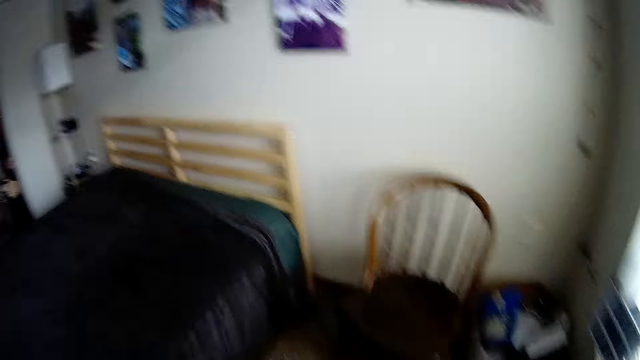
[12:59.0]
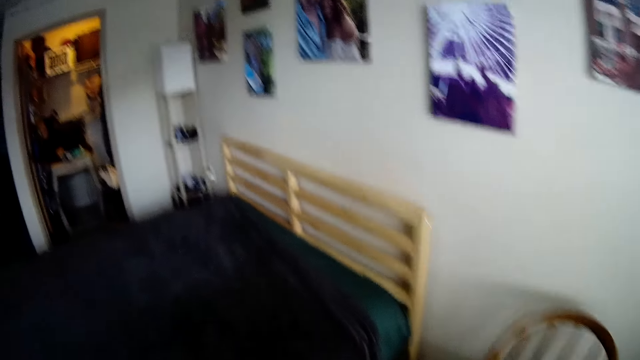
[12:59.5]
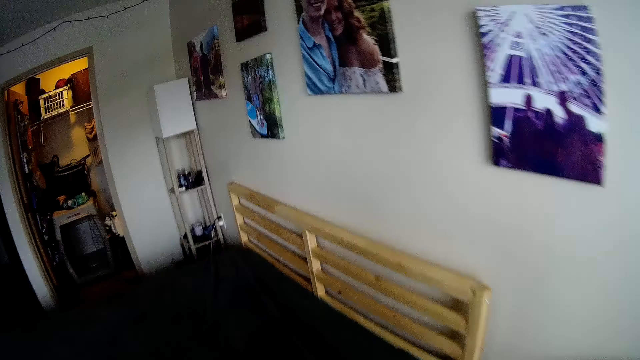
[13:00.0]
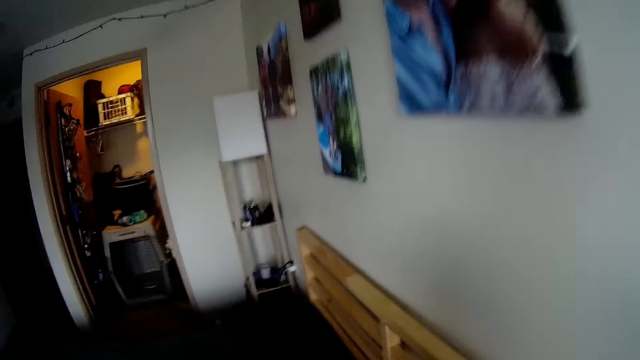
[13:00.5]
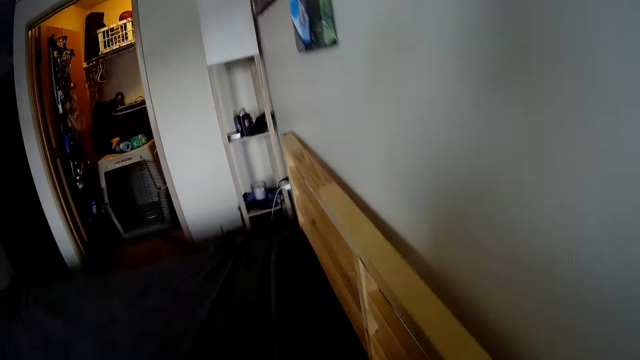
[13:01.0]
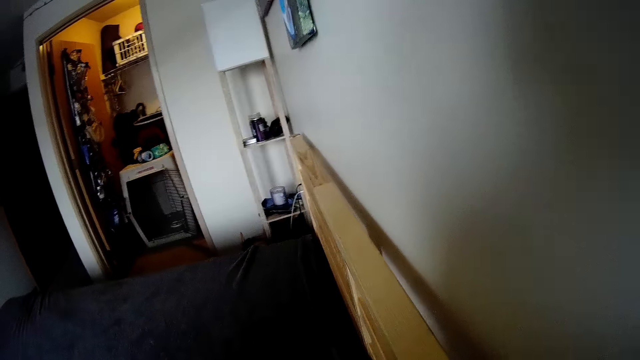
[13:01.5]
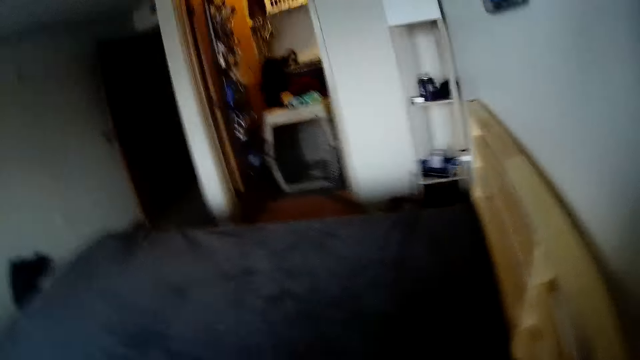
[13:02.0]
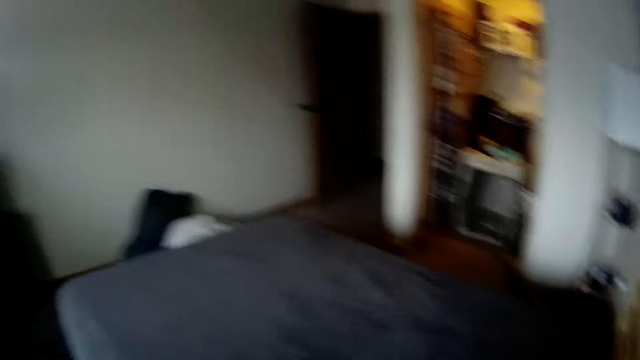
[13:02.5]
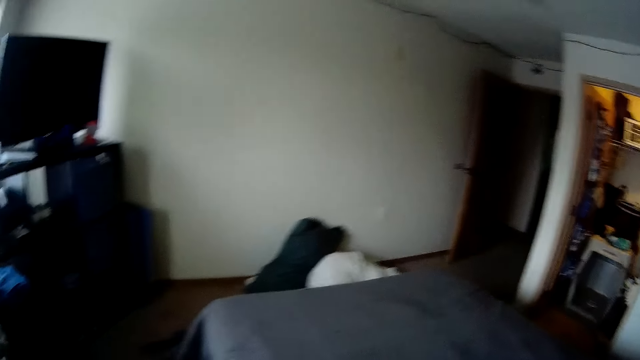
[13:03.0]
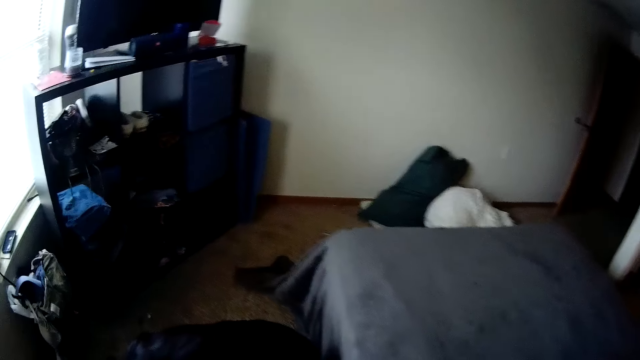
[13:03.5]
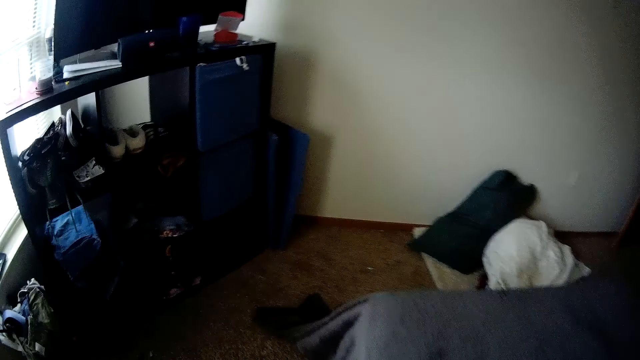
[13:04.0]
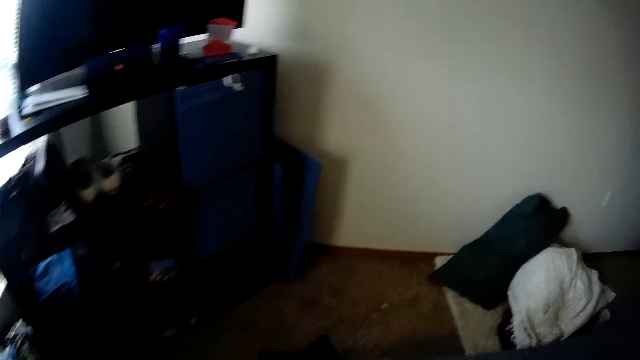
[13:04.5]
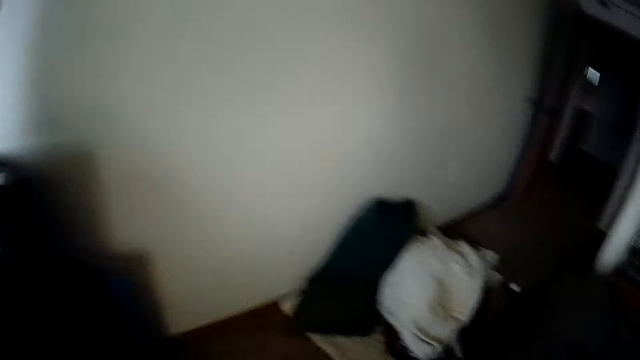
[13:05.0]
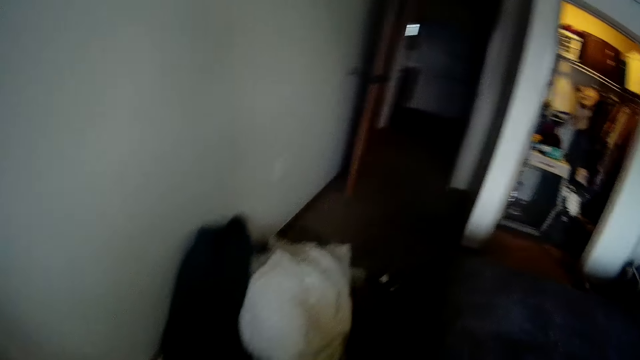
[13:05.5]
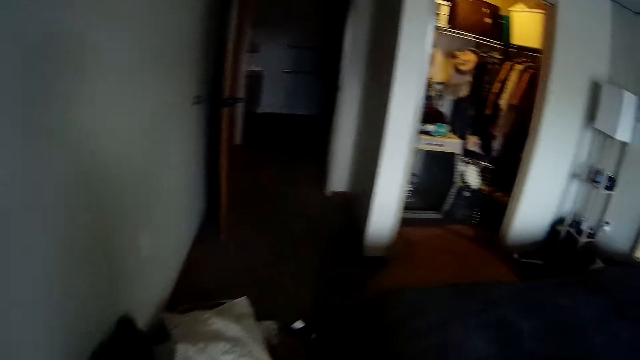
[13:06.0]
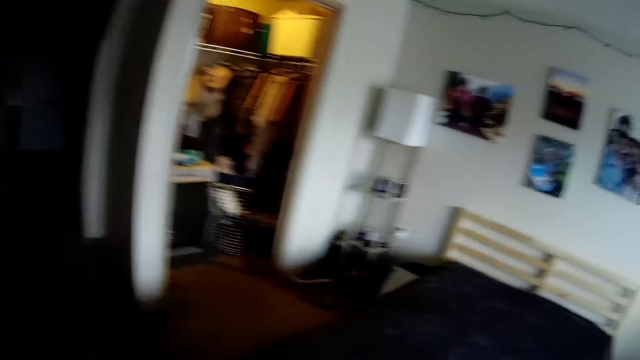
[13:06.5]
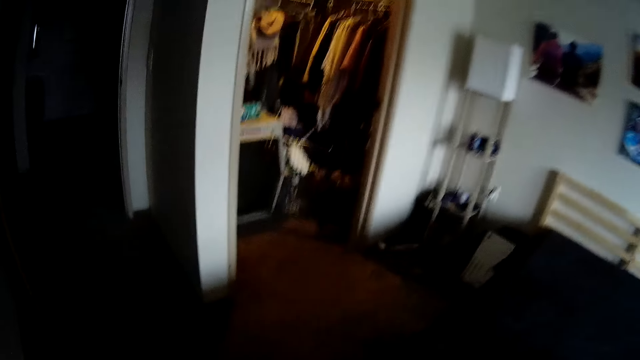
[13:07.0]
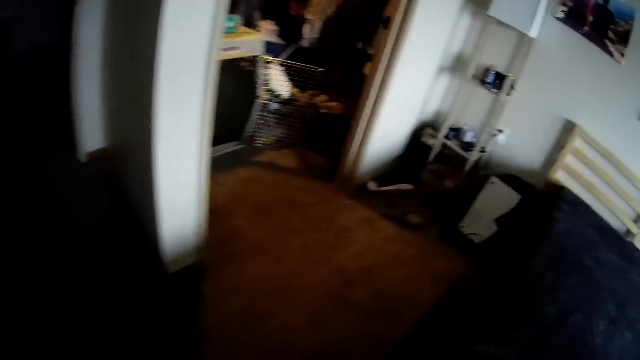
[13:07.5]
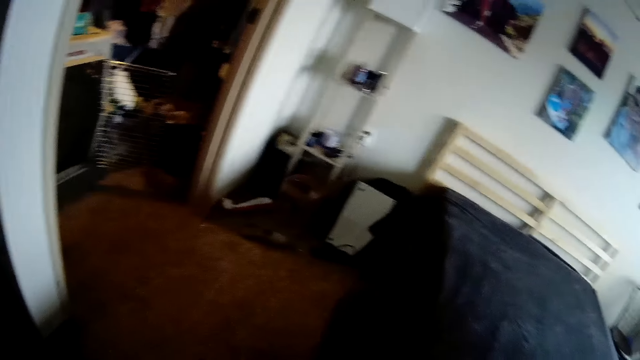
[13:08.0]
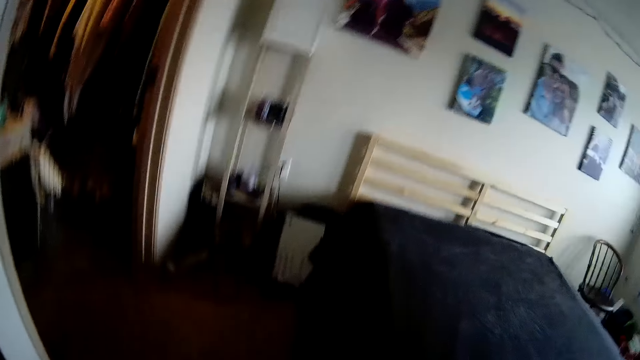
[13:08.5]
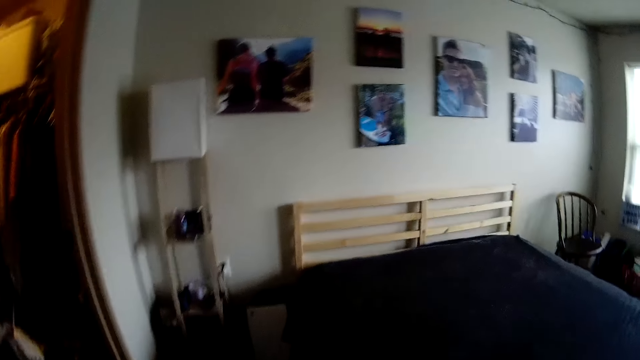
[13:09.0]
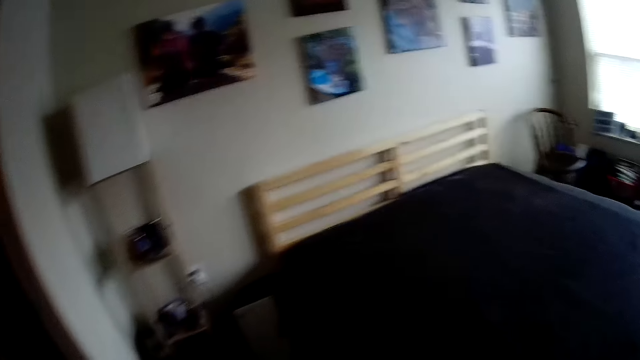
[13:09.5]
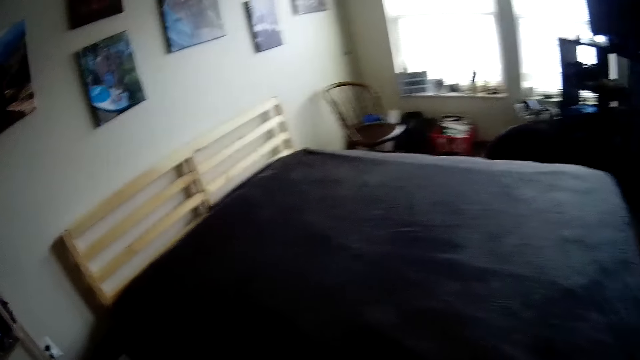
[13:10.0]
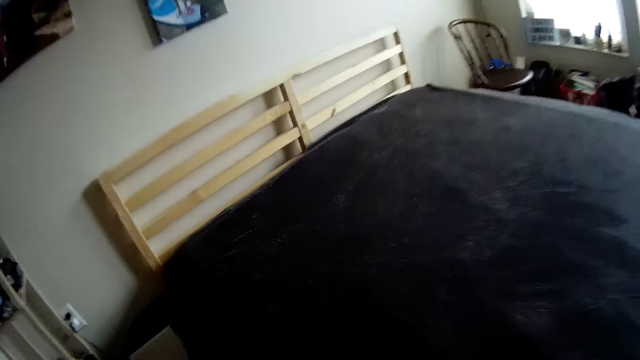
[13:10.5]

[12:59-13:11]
The camera wearer pulls the blanket on the headboard. They move the bedcover. They walk to the other side of the bed.

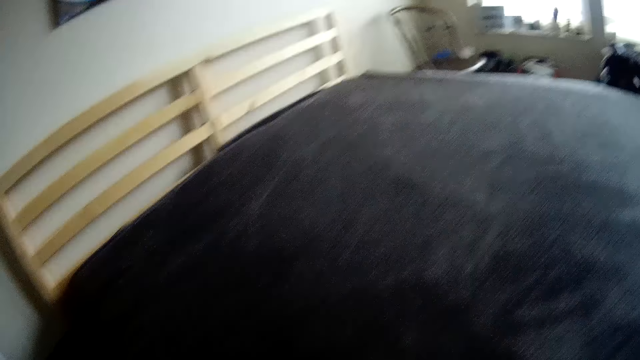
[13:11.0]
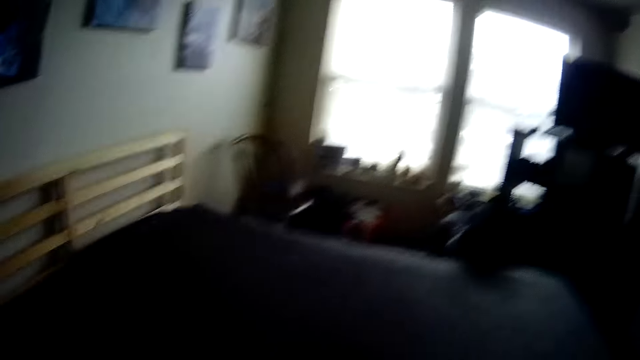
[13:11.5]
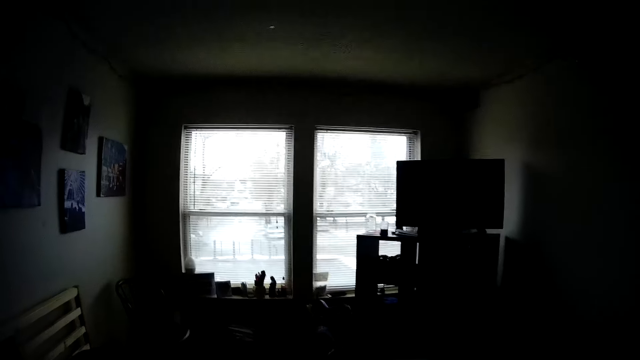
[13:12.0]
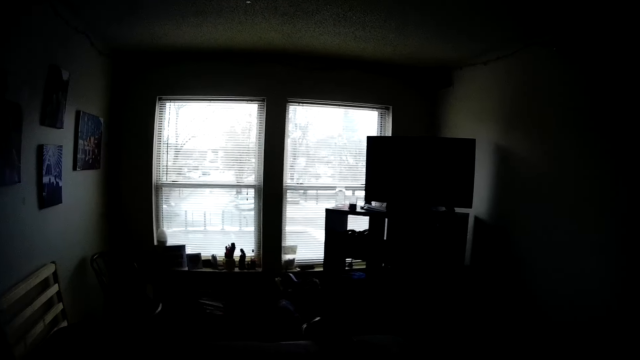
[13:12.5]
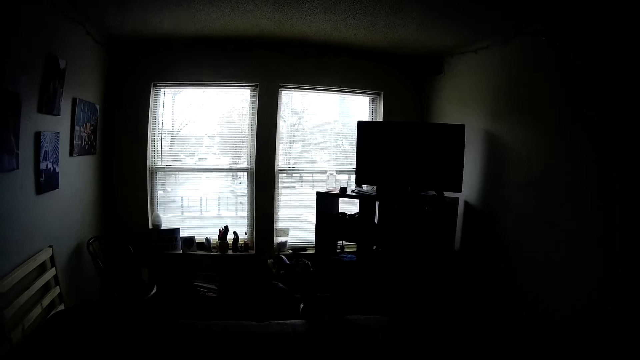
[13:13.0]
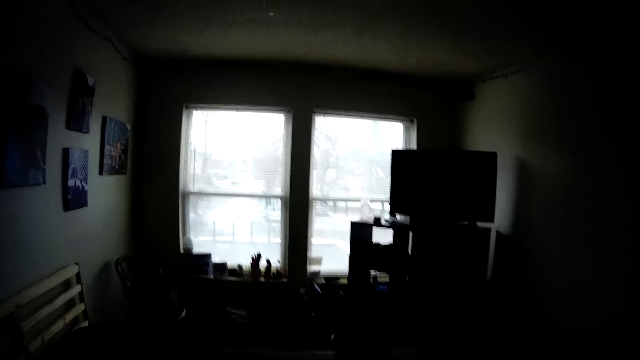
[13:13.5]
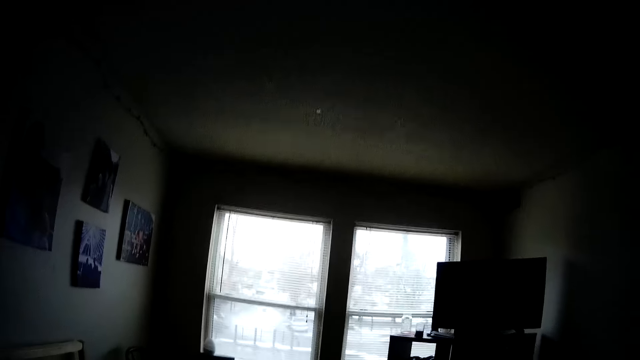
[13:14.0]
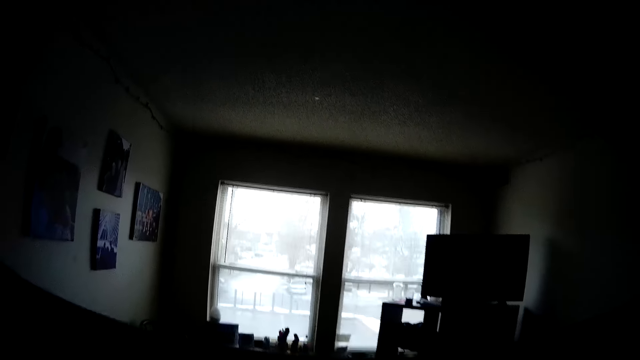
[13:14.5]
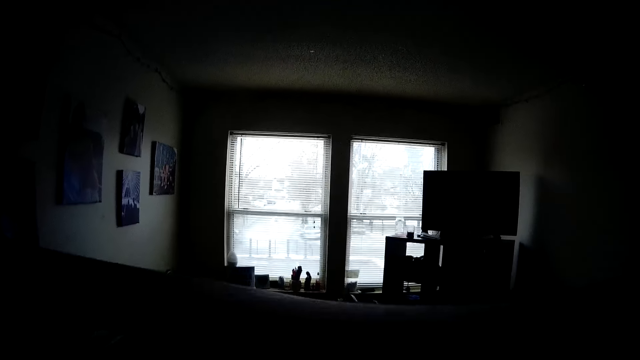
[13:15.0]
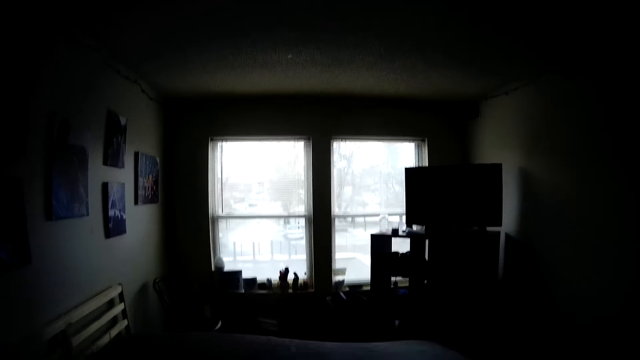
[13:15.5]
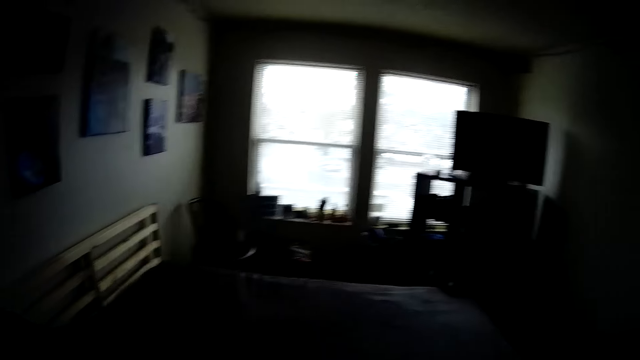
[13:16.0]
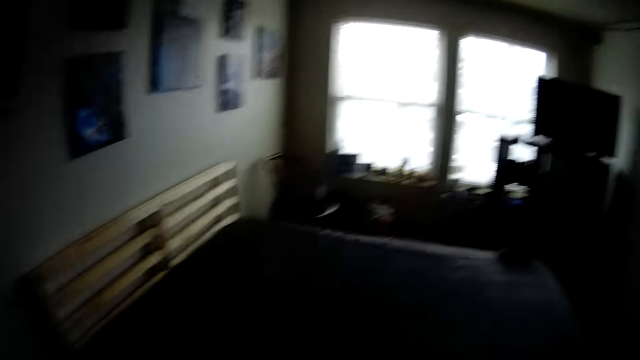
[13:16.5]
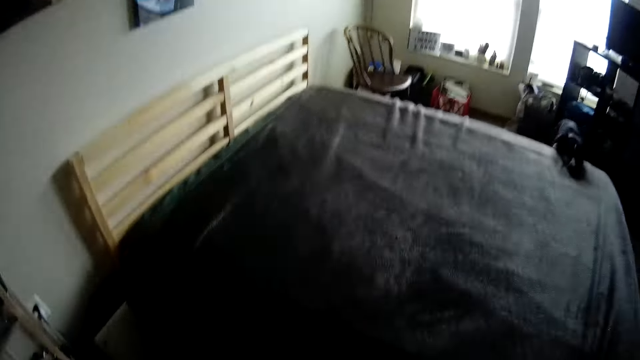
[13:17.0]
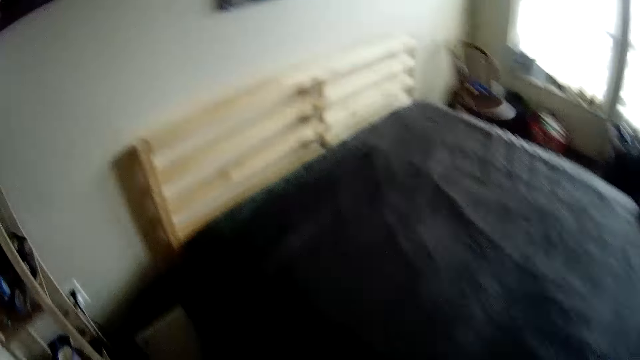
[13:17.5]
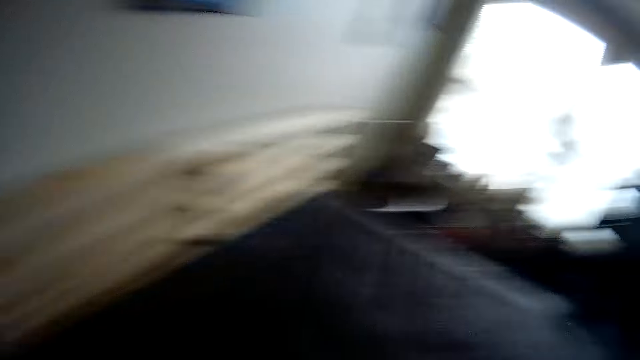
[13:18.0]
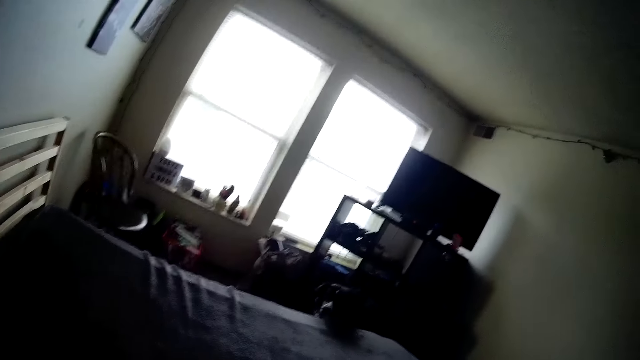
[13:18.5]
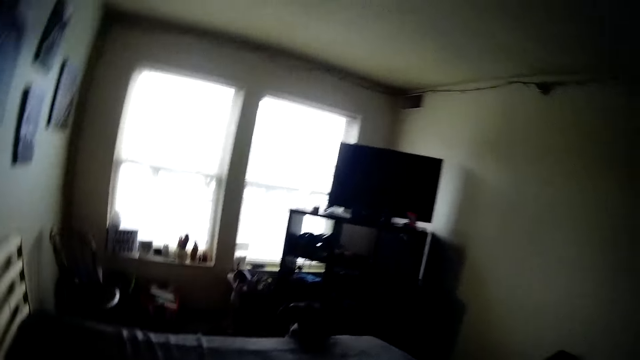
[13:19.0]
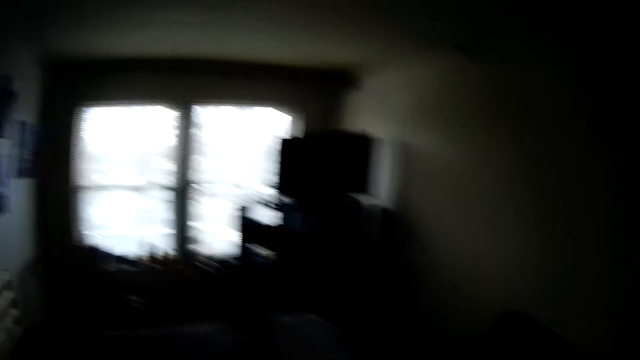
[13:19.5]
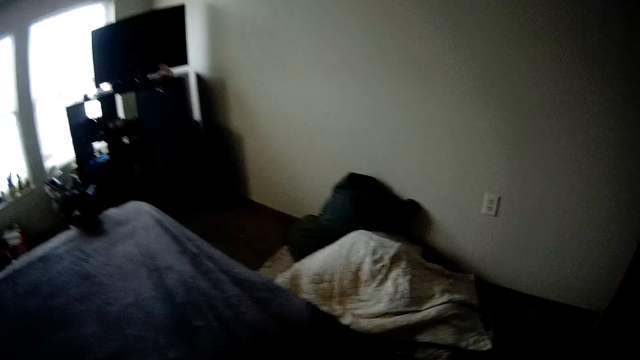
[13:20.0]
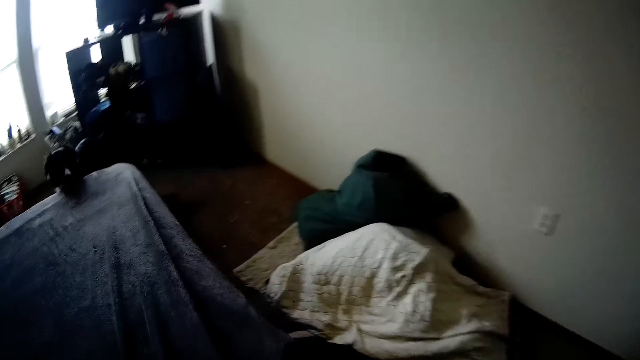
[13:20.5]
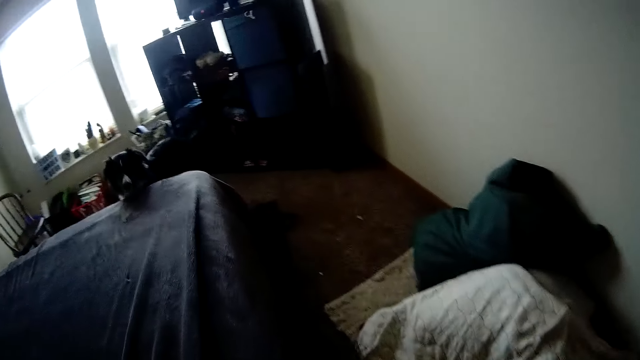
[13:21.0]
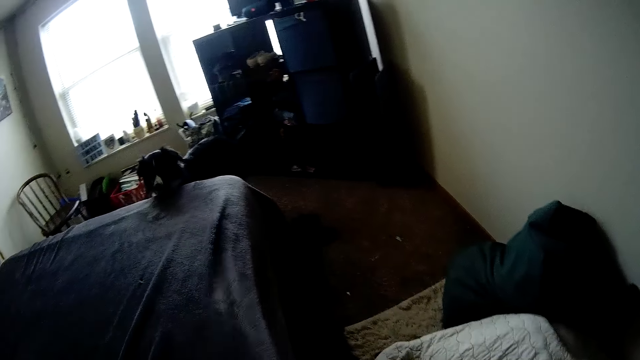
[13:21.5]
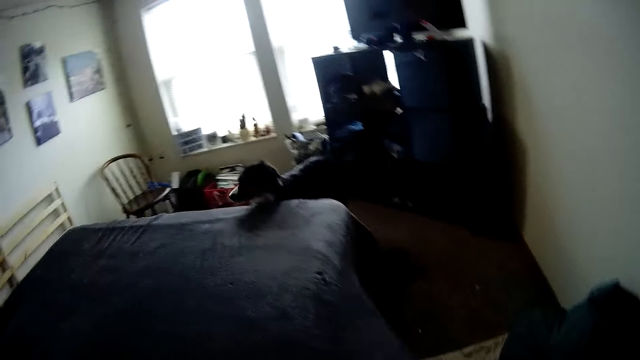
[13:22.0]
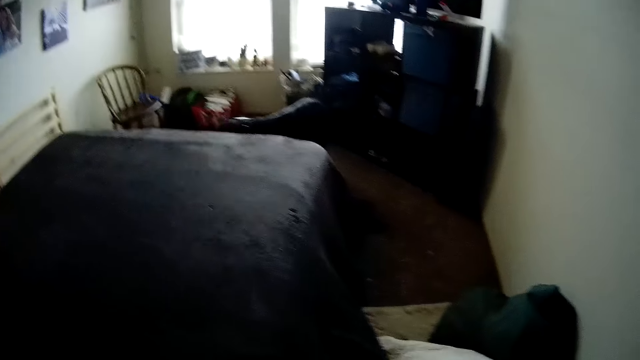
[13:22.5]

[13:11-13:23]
The camera wearer spreads the bedcover or blanket on the bed. They pull the blanket. They stretch the bedcover on the bed.
